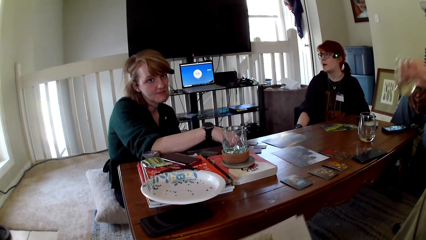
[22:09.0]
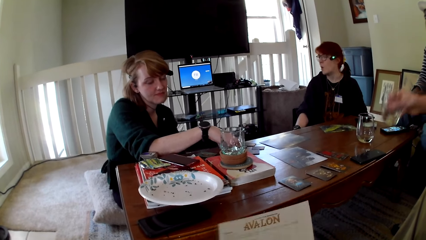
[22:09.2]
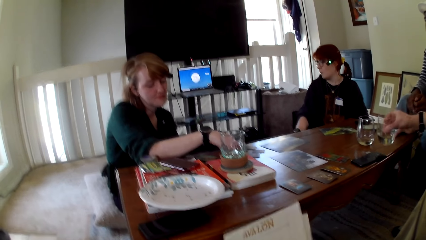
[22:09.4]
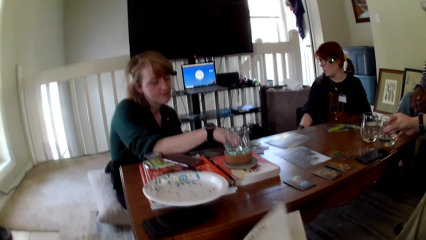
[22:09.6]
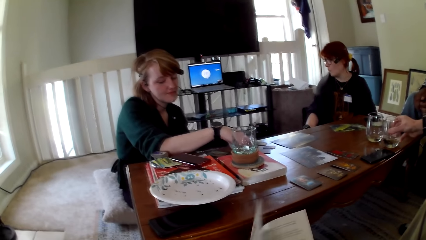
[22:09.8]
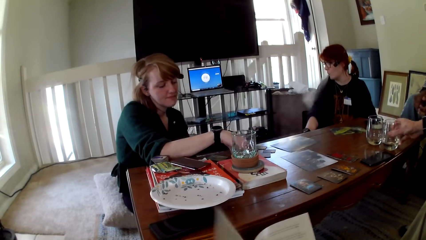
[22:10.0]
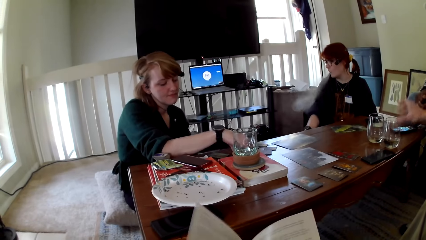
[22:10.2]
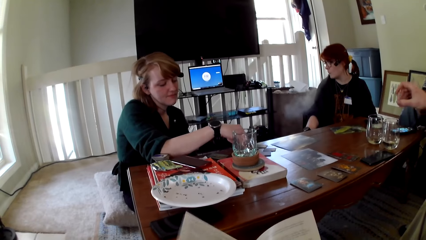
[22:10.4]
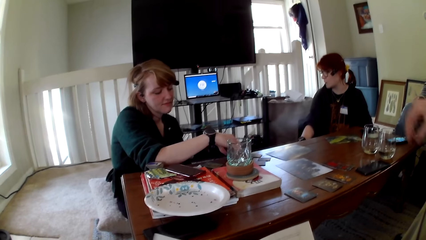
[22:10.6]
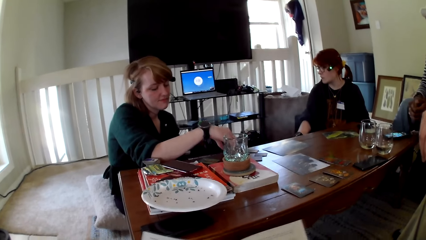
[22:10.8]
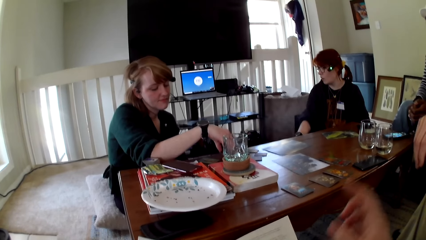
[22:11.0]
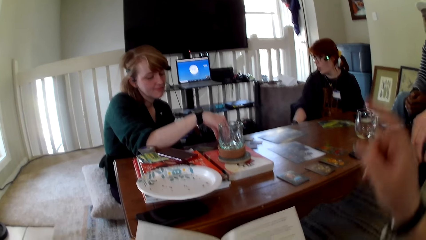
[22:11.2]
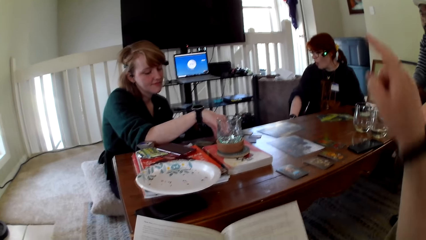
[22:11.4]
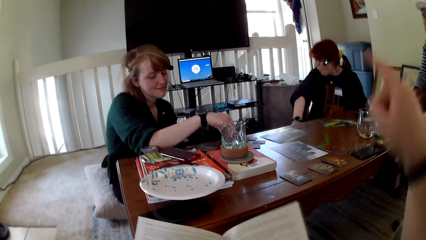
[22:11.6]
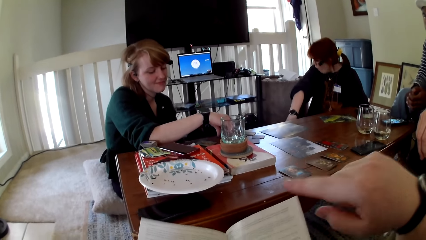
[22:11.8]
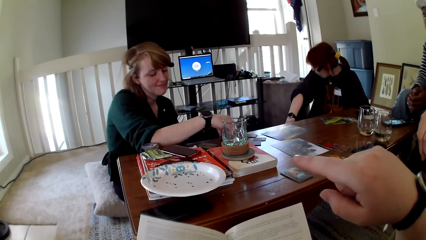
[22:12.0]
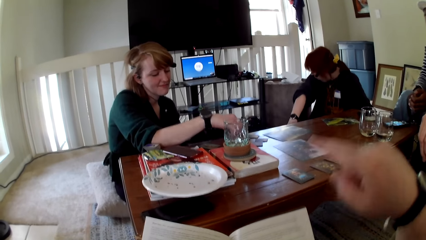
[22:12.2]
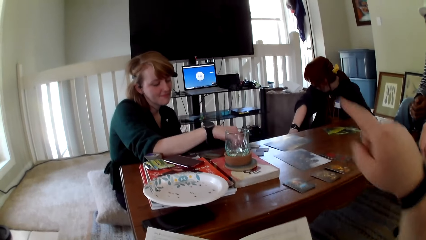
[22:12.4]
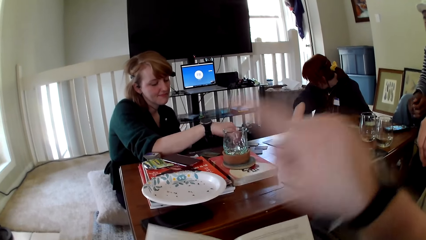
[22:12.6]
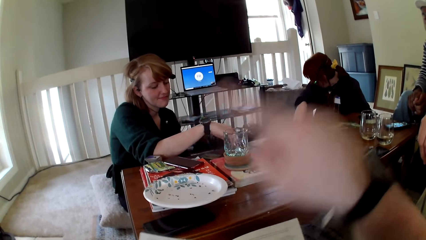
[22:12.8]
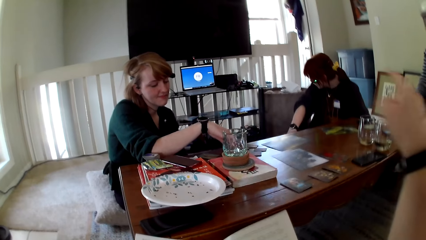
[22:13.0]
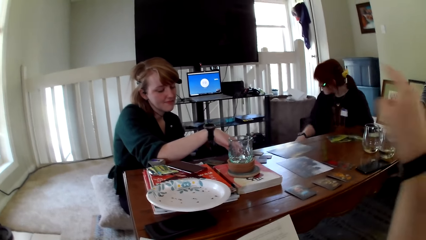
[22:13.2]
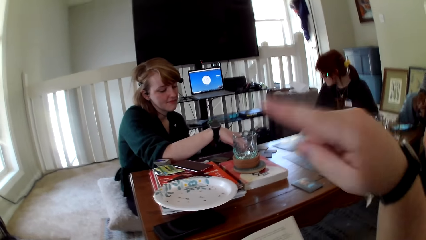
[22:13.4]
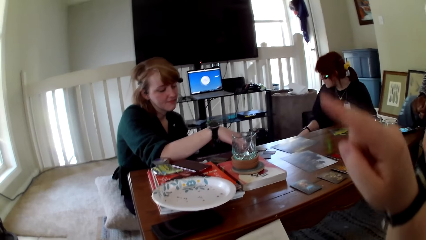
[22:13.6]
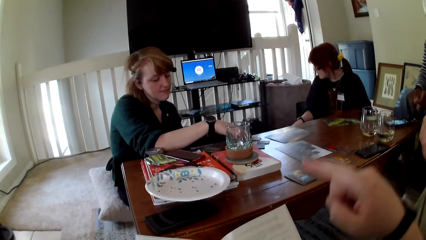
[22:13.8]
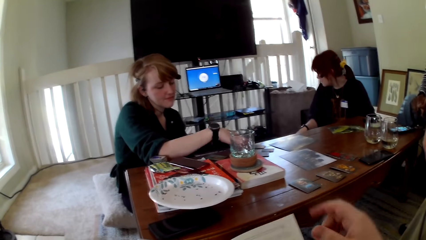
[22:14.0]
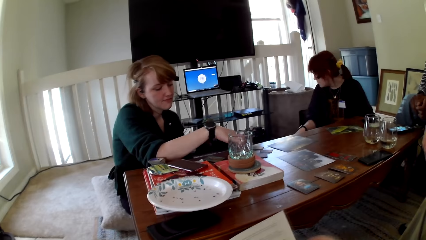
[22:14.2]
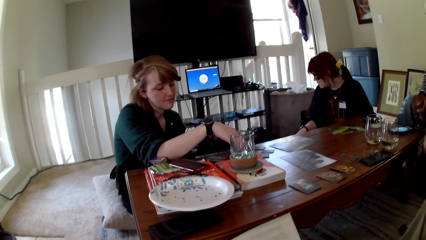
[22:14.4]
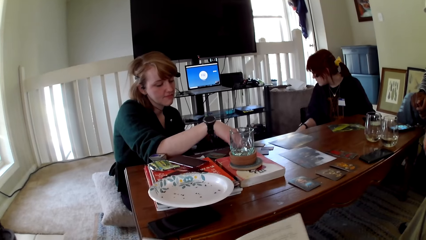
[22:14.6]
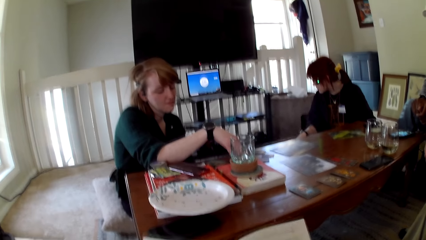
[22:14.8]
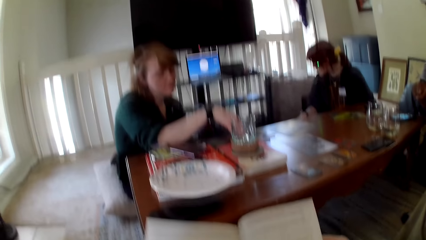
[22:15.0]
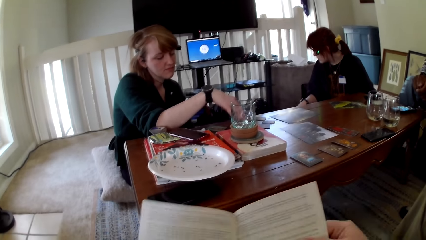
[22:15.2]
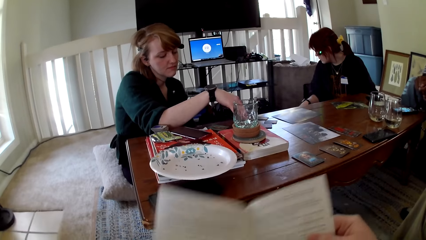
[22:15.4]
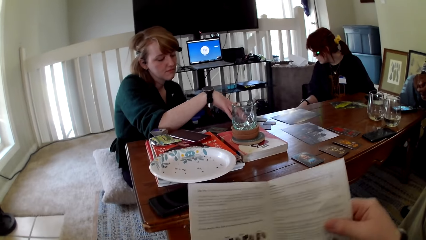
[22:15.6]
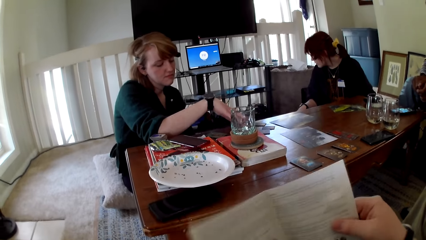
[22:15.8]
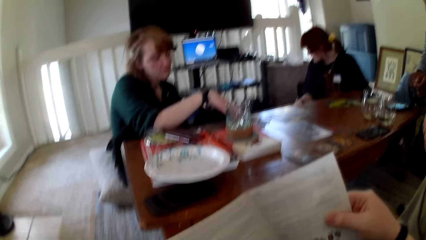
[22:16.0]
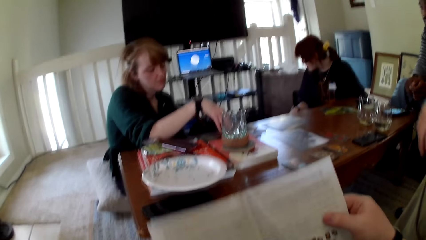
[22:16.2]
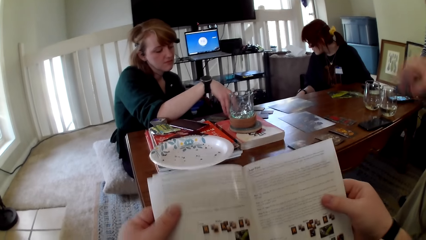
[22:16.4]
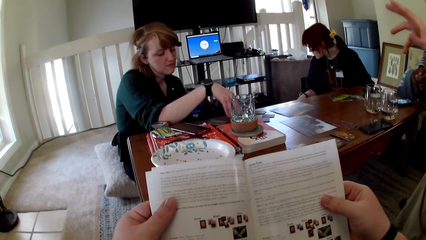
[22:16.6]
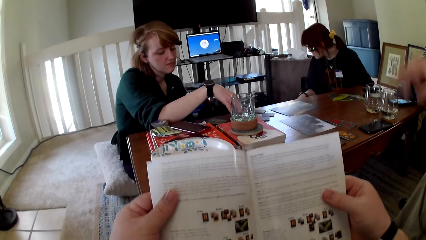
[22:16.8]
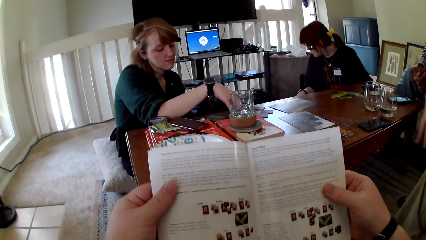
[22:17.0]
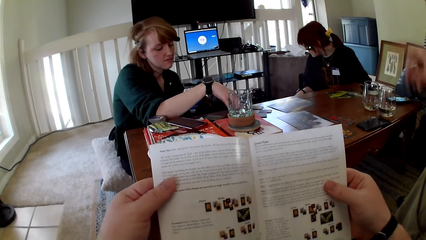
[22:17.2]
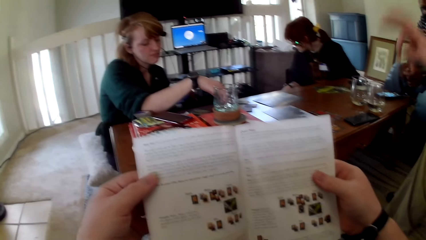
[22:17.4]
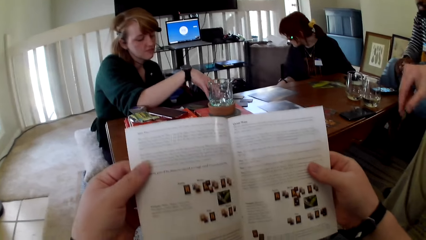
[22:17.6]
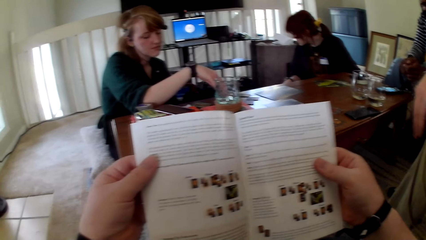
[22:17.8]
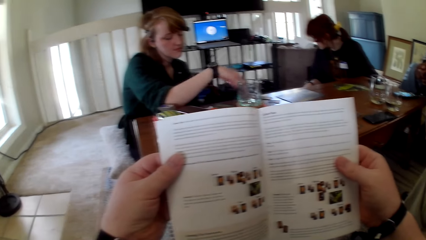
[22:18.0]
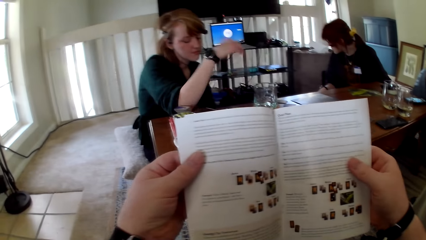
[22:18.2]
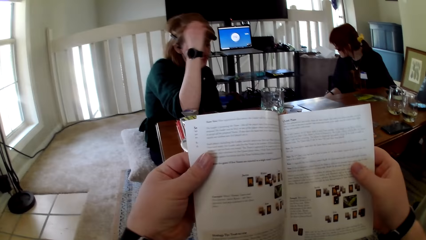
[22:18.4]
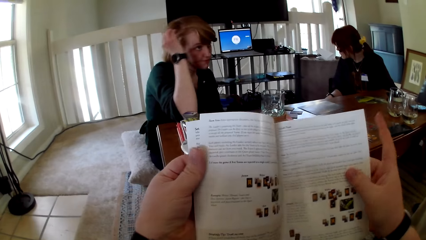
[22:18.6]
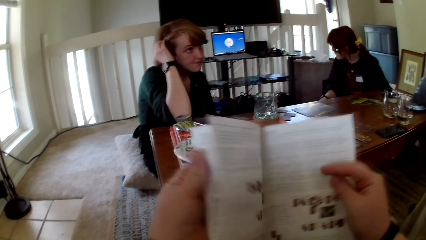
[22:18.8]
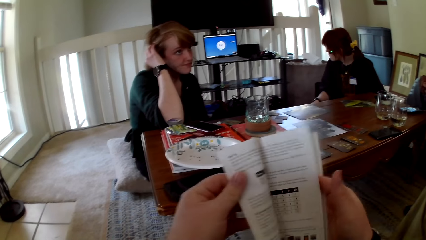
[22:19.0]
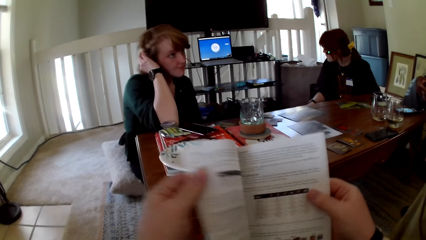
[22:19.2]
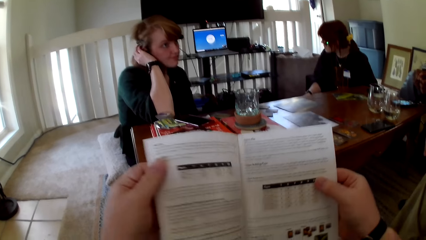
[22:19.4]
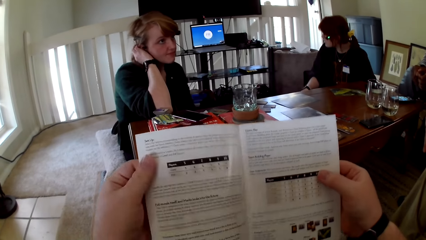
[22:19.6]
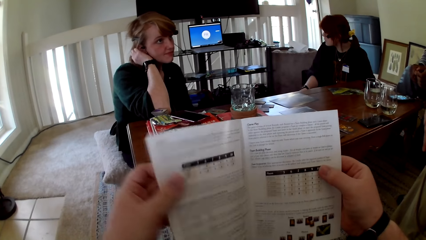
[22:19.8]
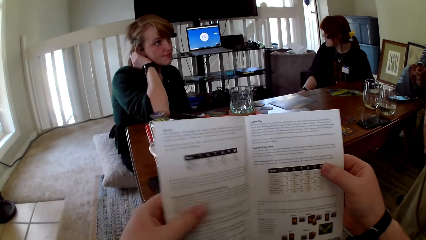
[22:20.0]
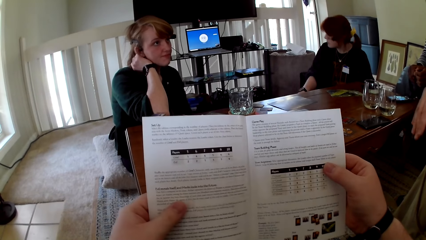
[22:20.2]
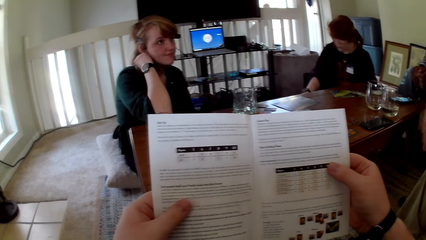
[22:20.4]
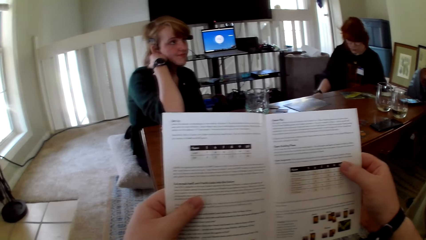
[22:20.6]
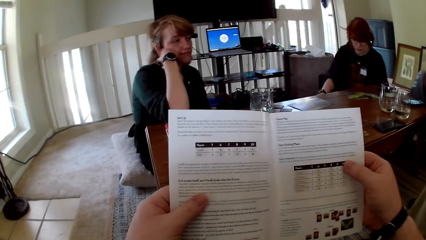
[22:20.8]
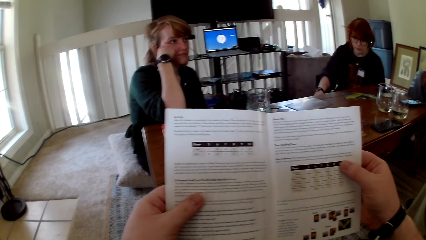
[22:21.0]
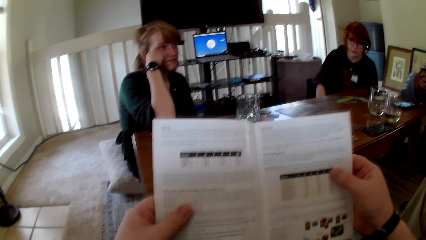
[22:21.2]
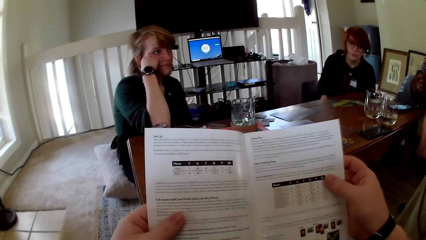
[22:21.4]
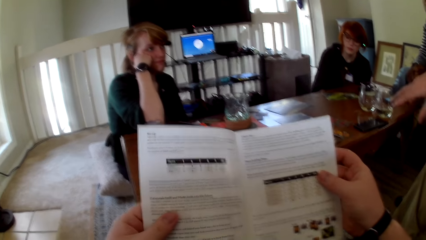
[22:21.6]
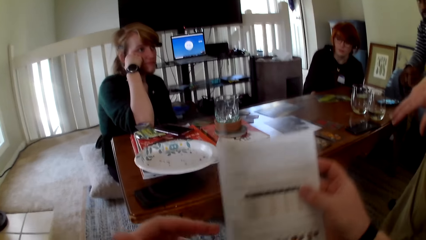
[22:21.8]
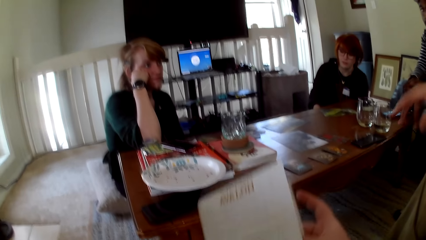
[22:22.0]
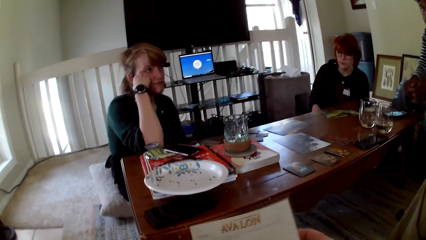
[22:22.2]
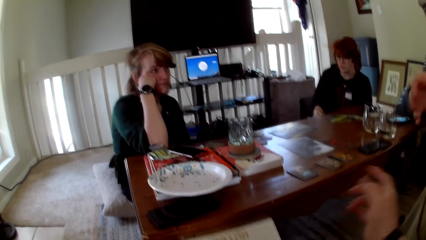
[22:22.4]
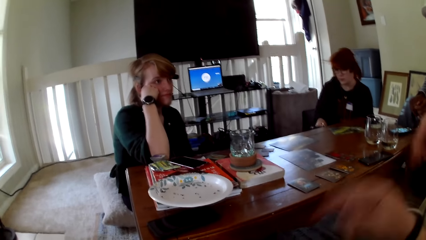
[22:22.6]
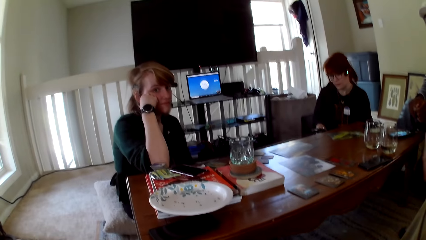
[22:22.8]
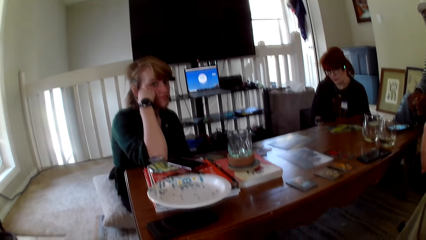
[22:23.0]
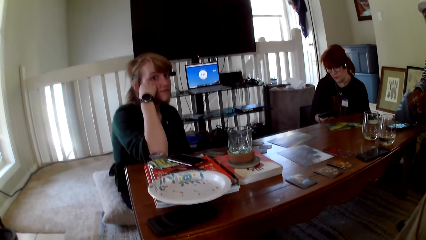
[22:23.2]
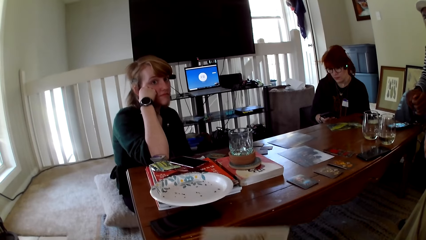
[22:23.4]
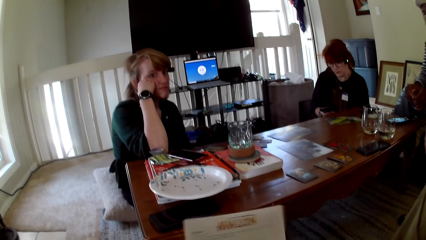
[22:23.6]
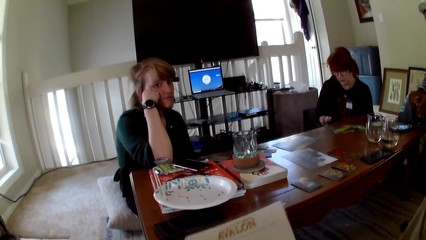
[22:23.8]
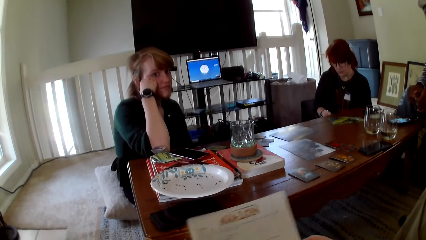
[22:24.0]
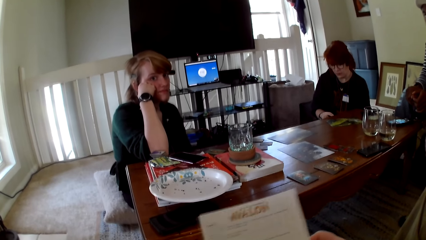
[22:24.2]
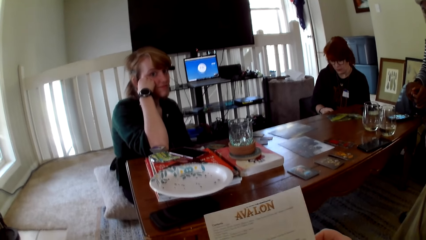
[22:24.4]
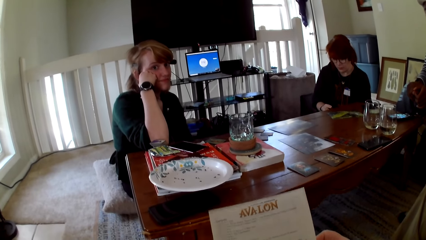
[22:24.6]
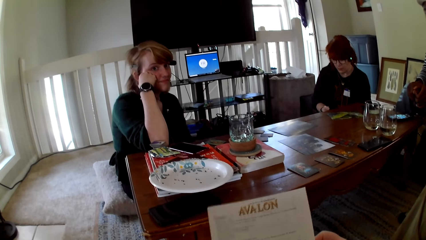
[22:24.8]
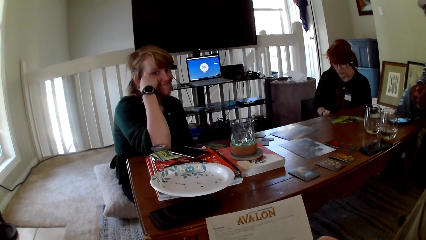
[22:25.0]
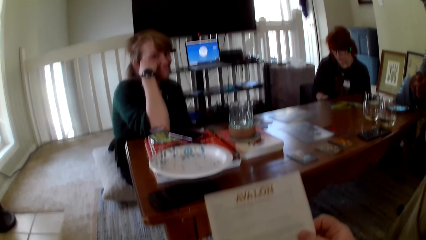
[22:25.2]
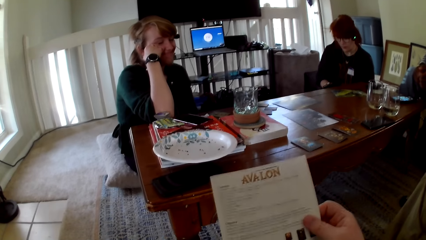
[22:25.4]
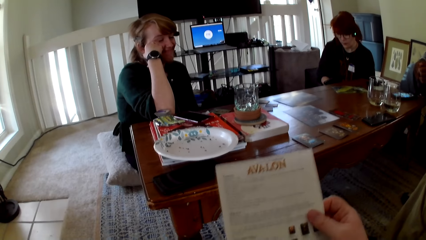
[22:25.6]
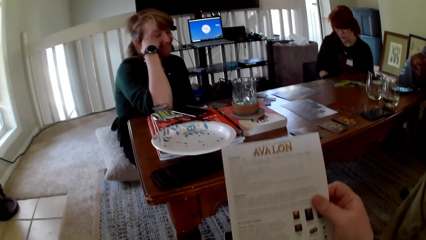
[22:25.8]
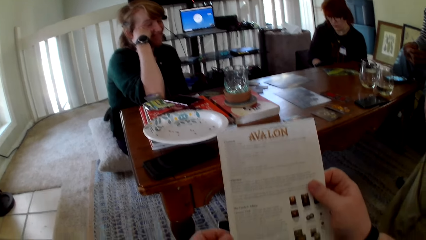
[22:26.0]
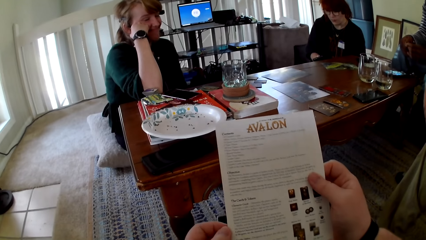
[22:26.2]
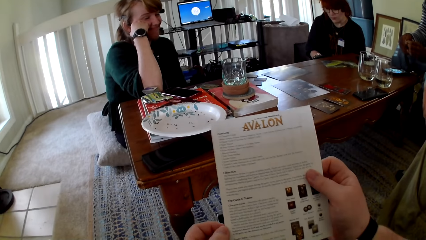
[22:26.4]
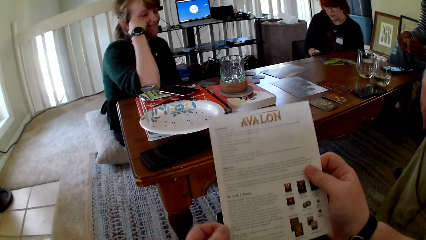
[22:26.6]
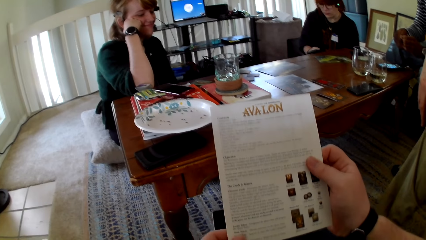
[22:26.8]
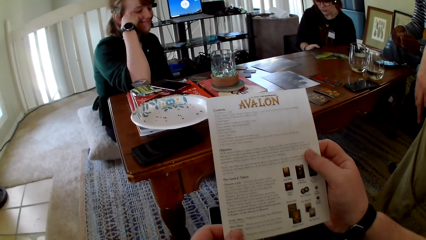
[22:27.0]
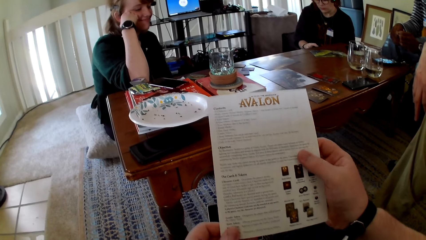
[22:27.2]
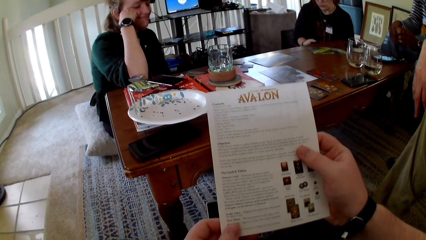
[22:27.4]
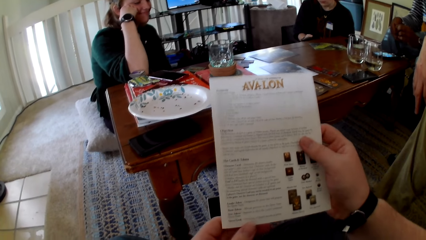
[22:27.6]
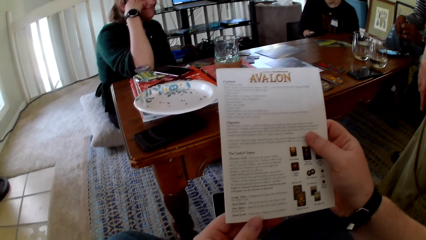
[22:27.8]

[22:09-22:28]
A woman puts a vape on the table. A person touches cards. A man puts the glass on the table. The camera wearer touches a book. He gestures his hand. He raises his hand up. The man gestures his hand. The camera wearer touches the book. He reads the pamphlet. He opens the pamphlet. Another woman holds her hair. The camera wearer closes the pamphlet. He reads the pamphlet.
